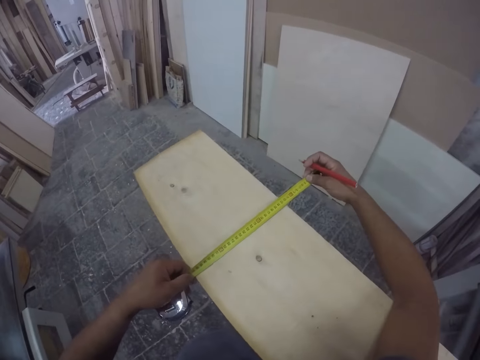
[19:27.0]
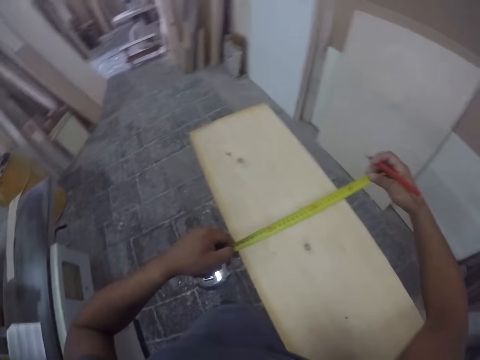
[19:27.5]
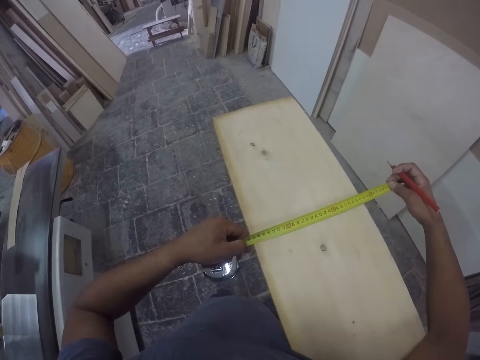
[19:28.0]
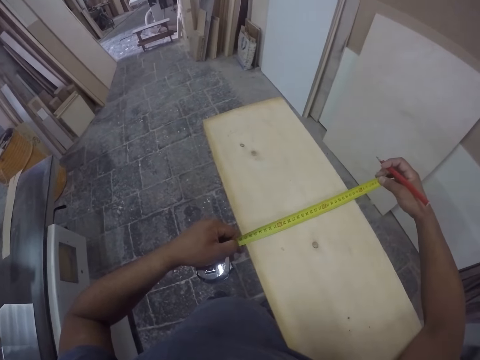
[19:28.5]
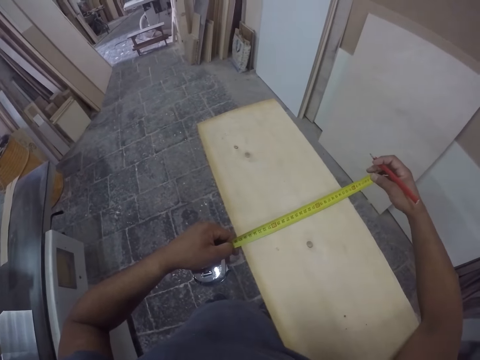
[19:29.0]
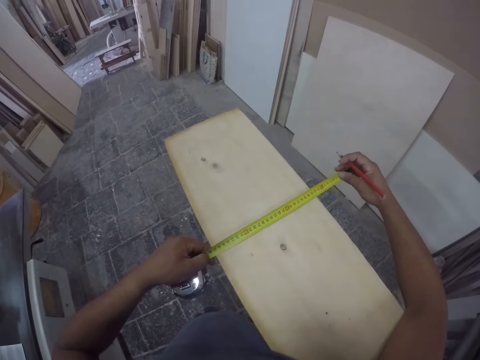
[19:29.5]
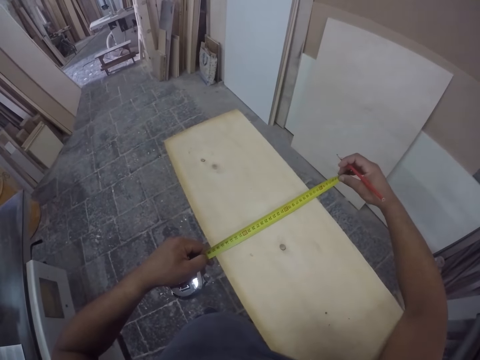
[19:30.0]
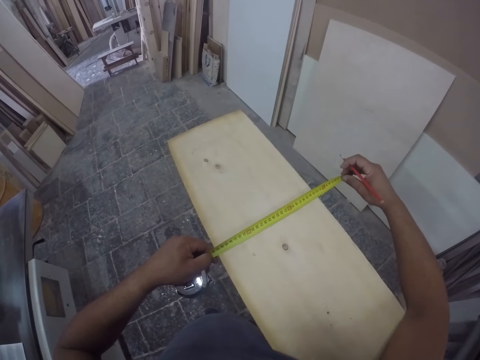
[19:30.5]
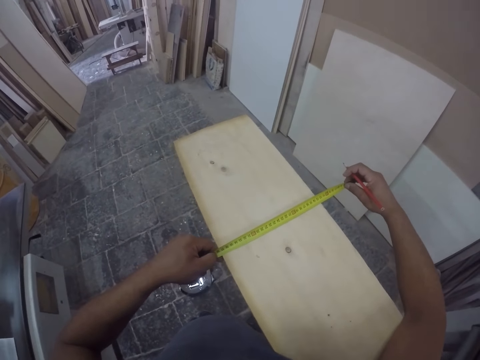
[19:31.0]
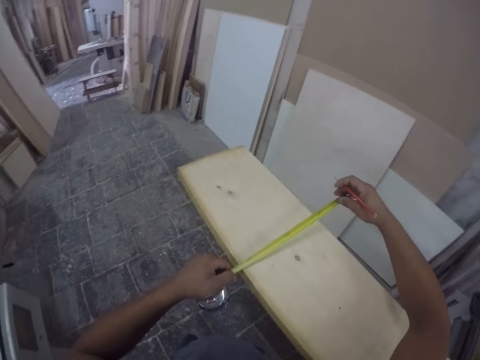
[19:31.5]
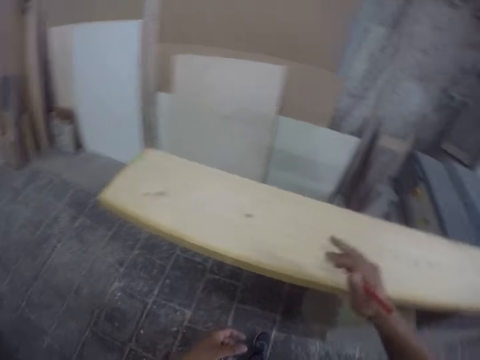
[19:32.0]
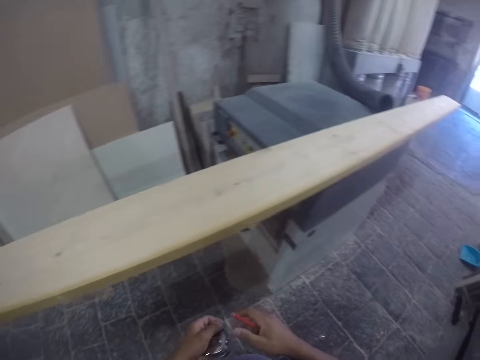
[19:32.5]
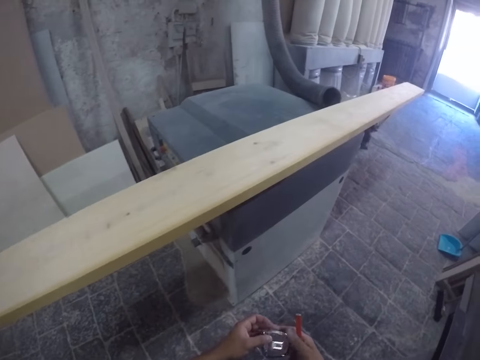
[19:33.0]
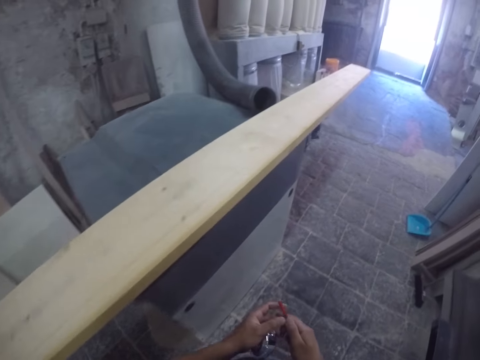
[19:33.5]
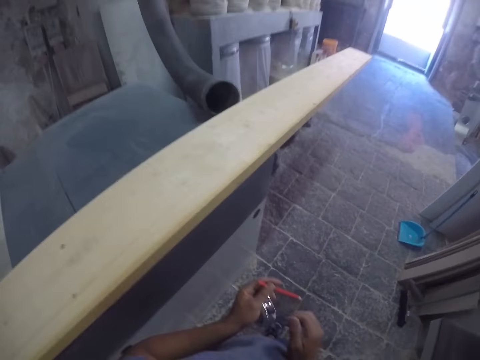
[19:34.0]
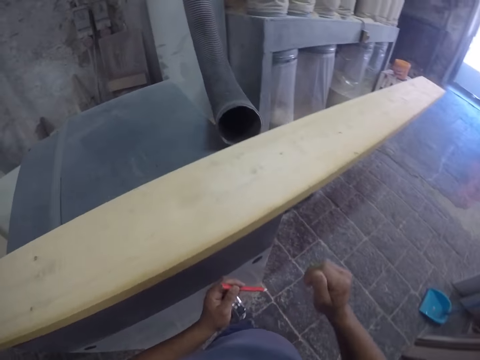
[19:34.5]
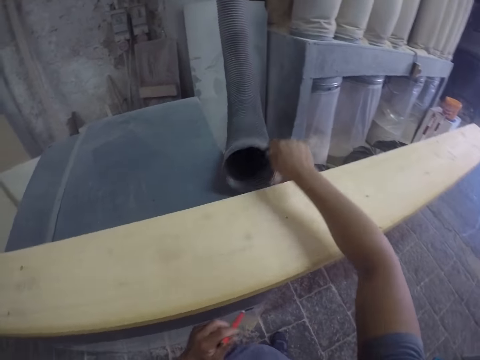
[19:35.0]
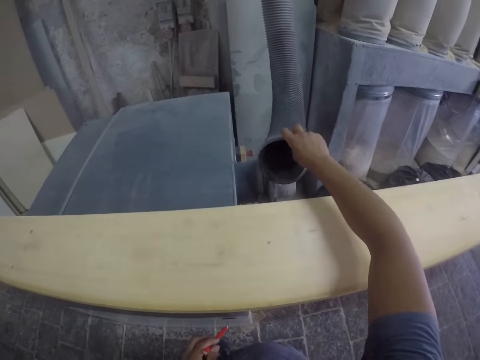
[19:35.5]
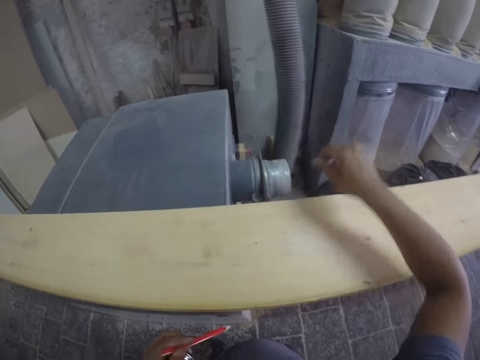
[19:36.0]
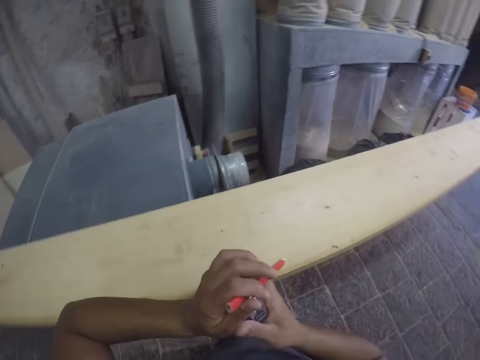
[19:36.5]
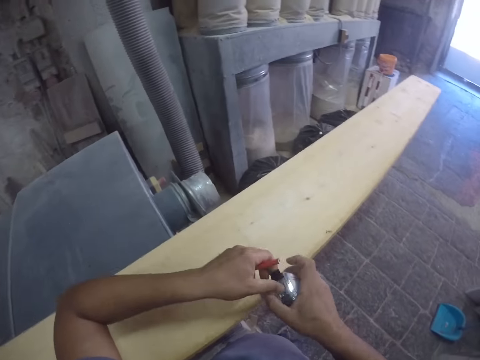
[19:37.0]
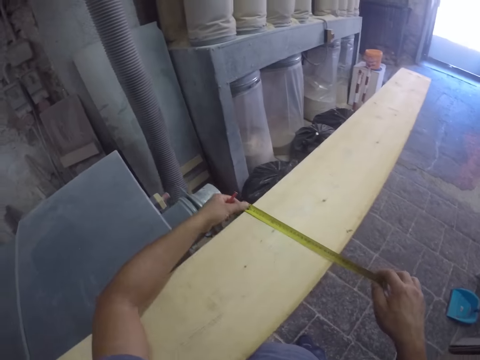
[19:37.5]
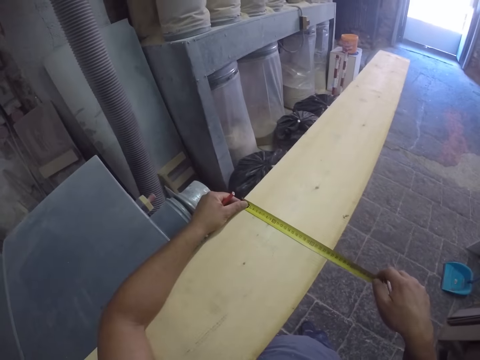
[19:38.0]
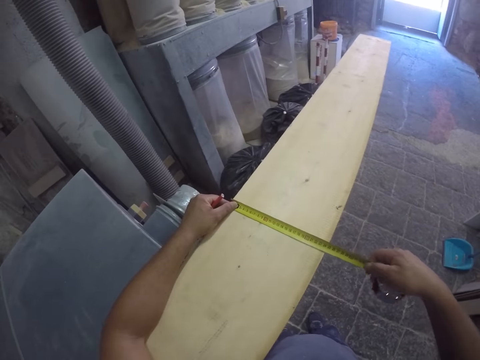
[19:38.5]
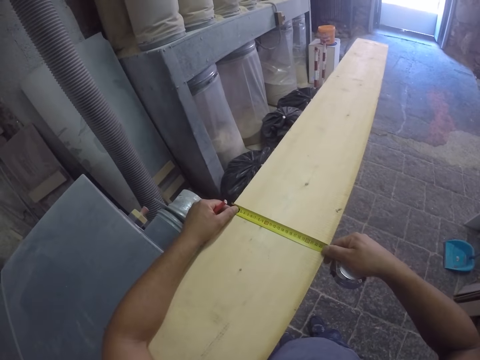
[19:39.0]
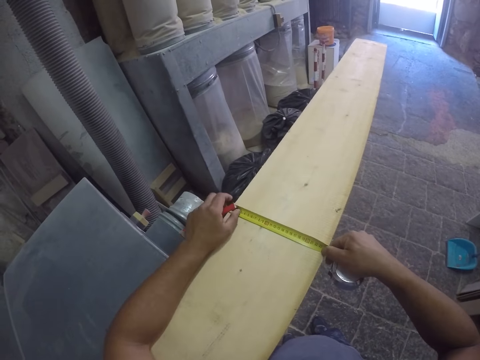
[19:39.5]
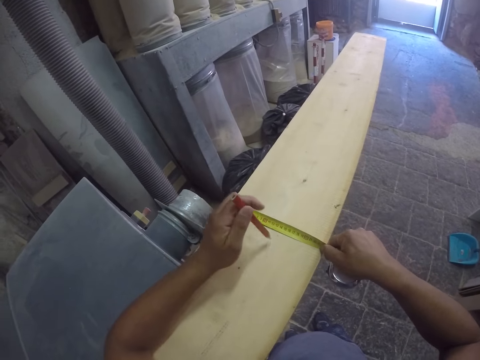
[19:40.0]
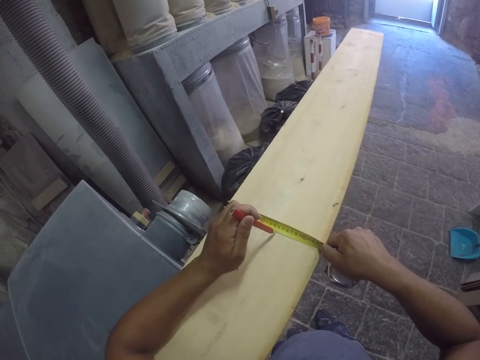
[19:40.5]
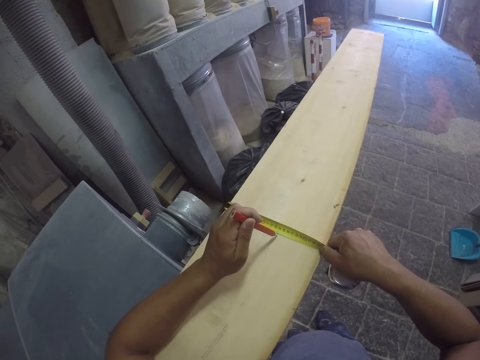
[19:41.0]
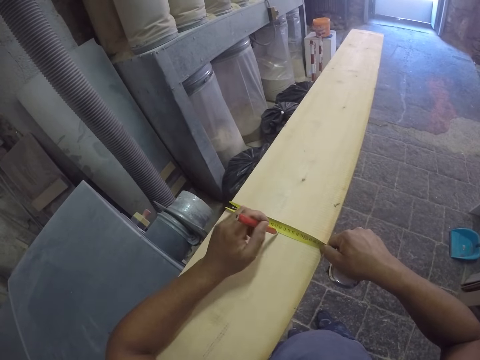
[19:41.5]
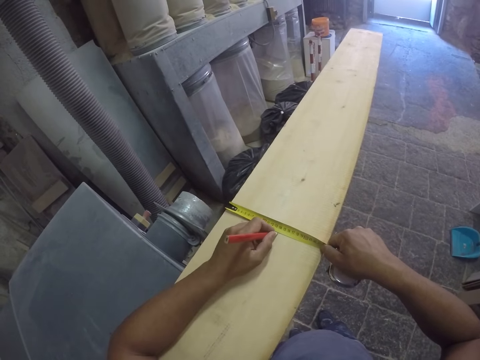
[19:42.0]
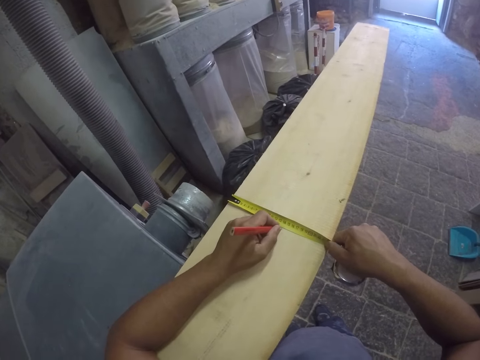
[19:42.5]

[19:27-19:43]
The camera wearer holds the tape with both hands. They measure the wood plank with the tape. They fold the tape. They walk around the workshop. They push a pipe aside. They switch the tape to the other hand. They measure the wood plank with the tape. They mark the wood plank with a pencil.

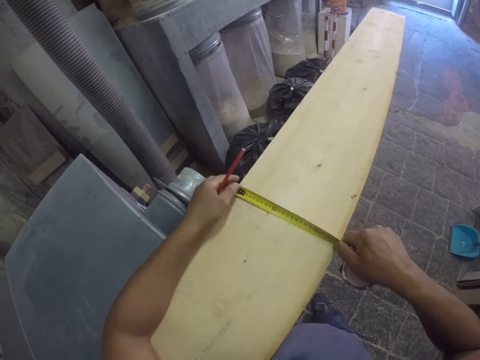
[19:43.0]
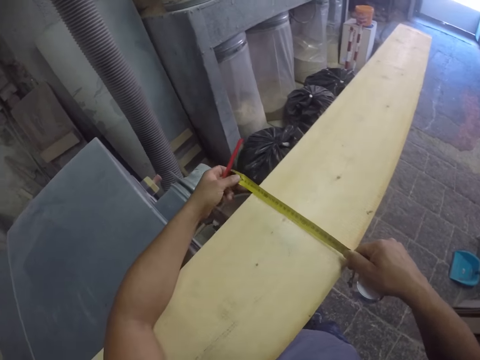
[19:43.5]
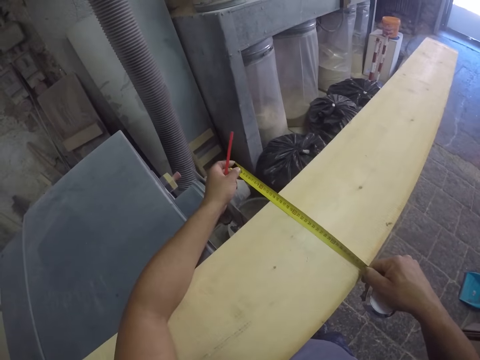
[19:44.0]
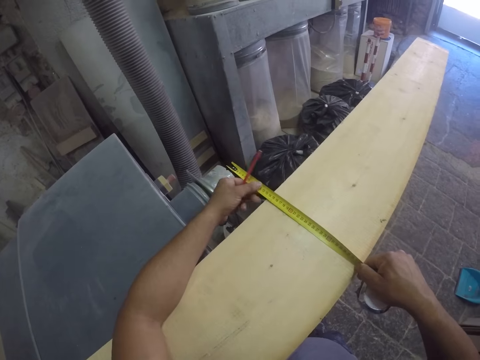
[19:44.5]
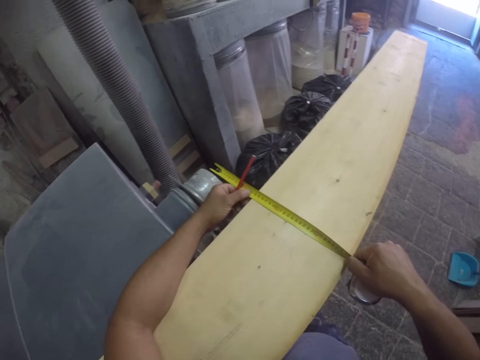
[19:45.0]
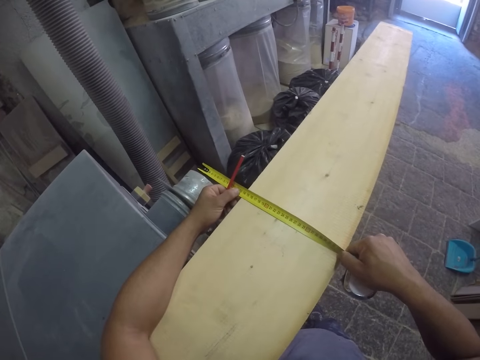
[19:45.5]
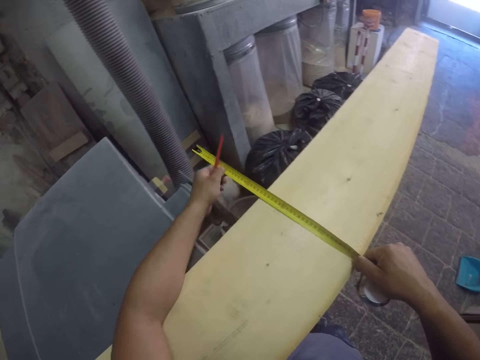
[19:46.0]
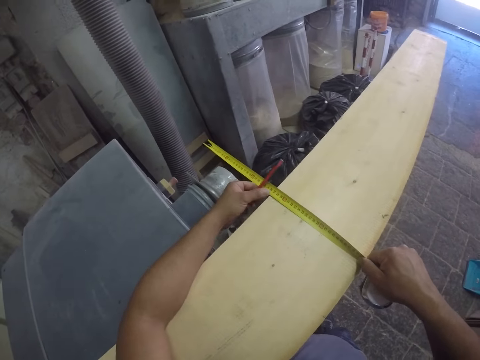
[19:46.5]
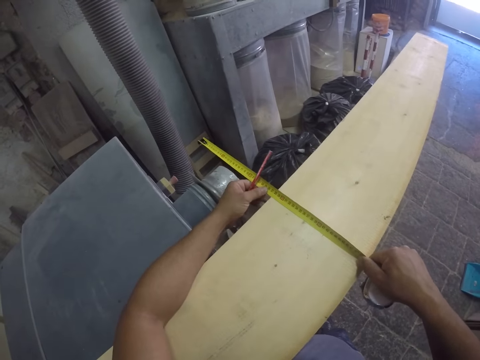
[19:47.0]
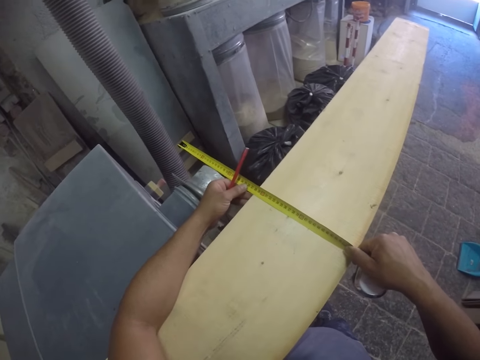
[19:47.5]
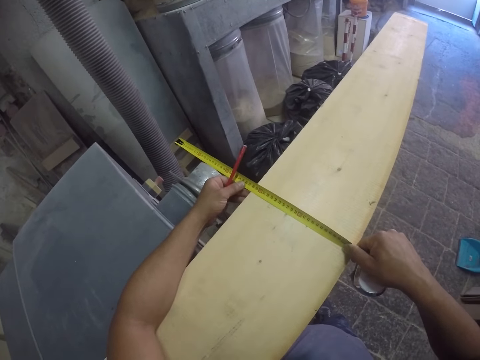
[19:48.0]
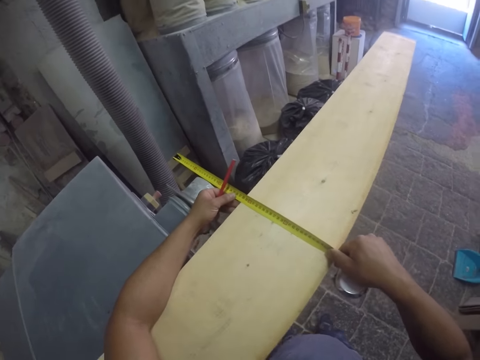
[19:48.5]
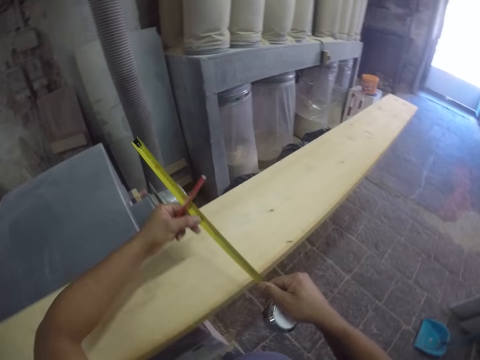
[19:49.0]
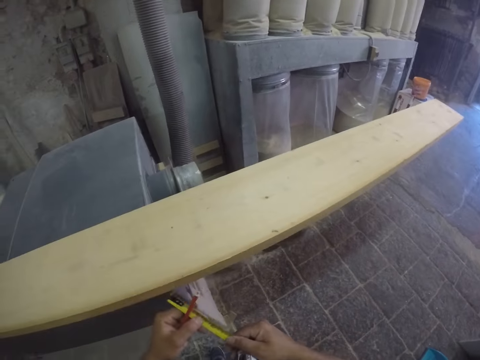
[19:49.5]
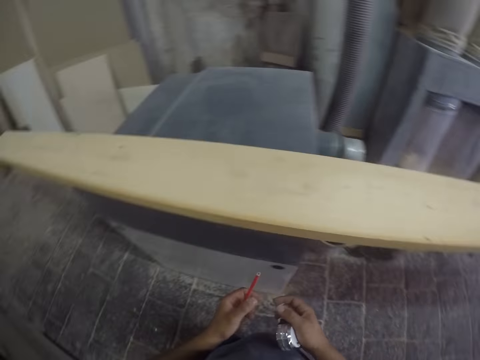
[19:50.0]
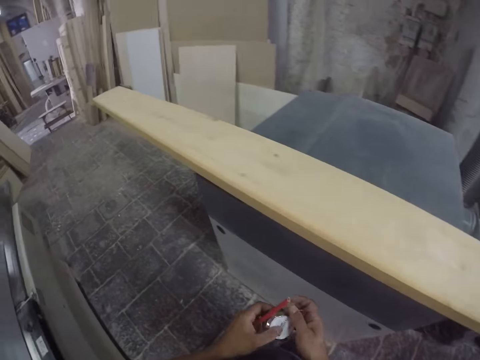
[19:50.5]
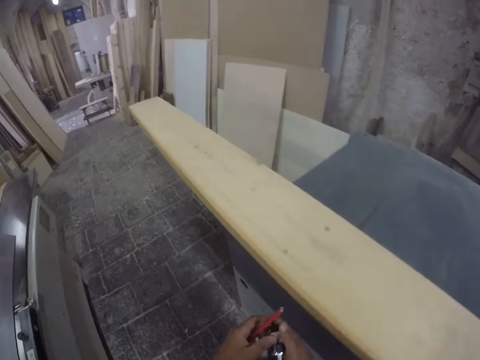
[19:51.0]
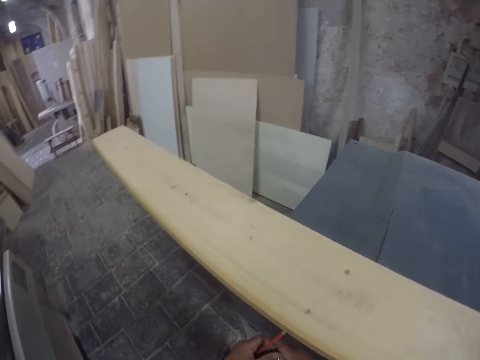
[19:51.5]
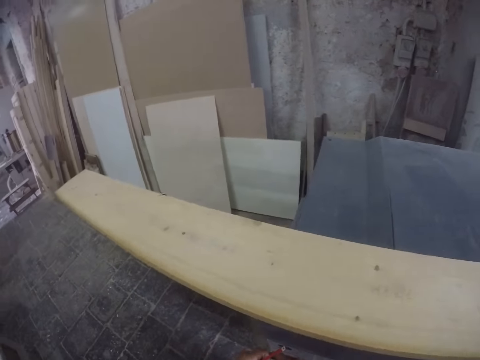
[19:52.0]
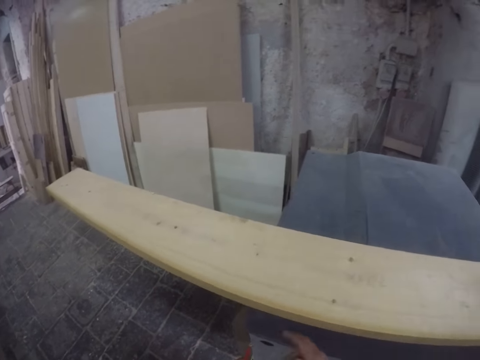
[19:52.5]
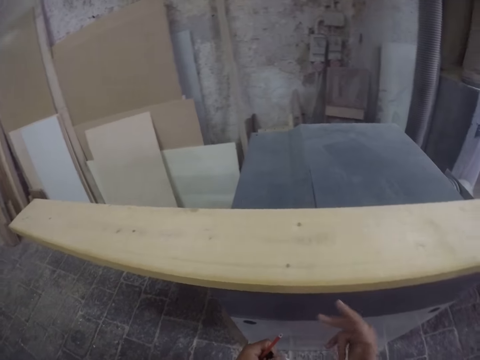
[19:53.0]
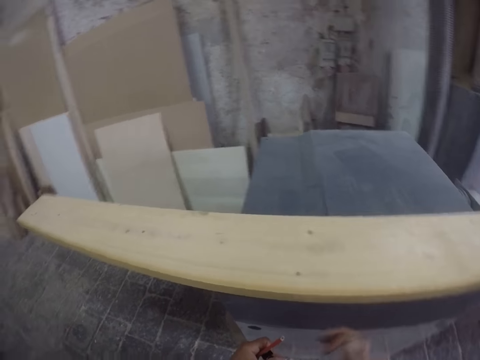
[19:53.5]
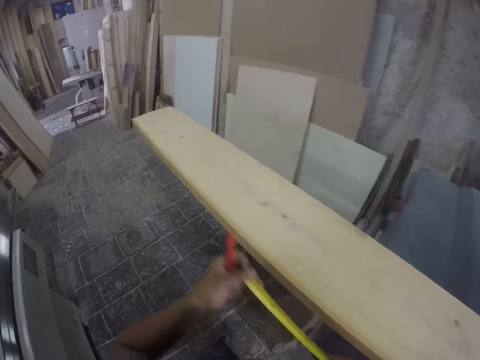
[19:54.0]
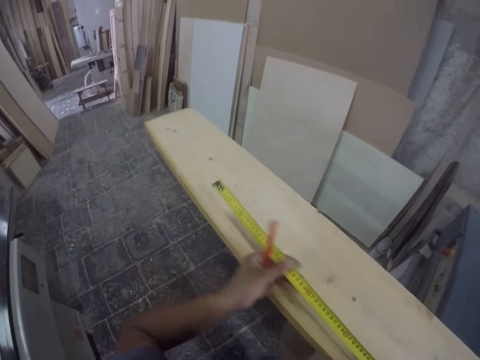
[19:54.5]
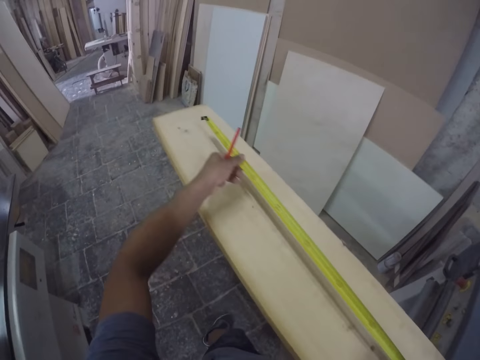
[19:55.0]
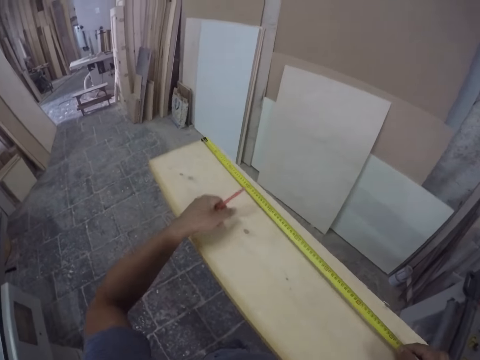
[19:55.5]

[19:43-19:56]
The camera wearer holds the tape with both hands. They pull the tape. They measure the wood plank with the tape. They pull the tape. They measure the wood plank with the tape. They pull the tape off the wood plank. They fold the tape. They walk around the workshop. They pull the tape. They measure the wood plank with the tape.
